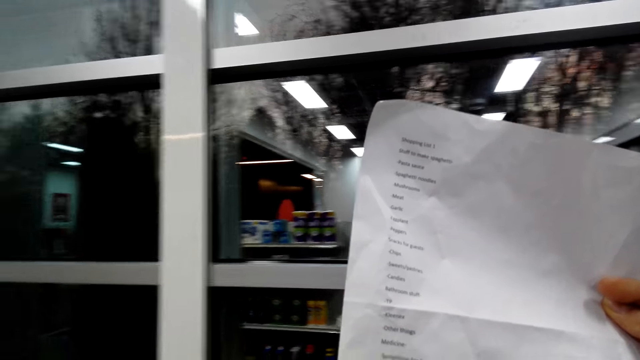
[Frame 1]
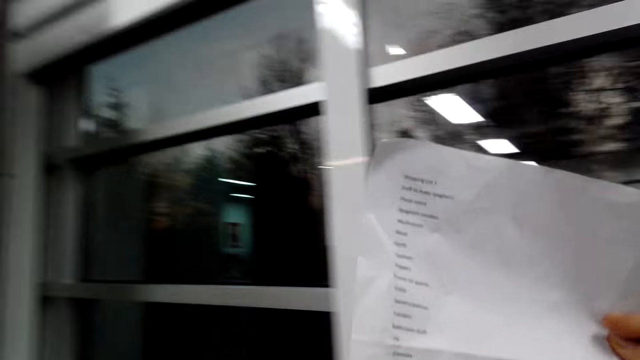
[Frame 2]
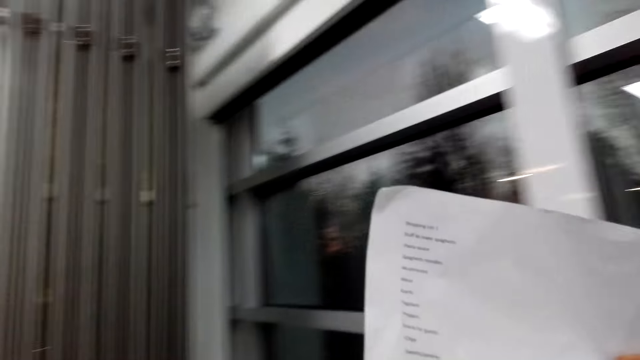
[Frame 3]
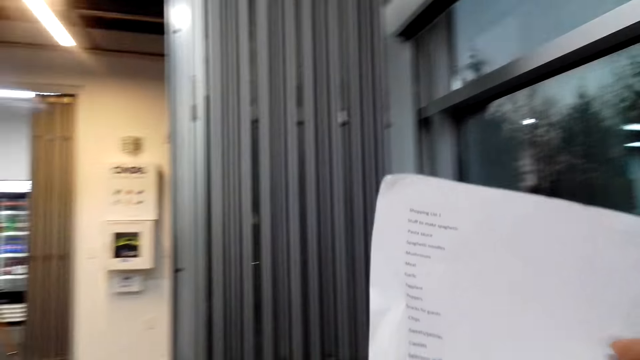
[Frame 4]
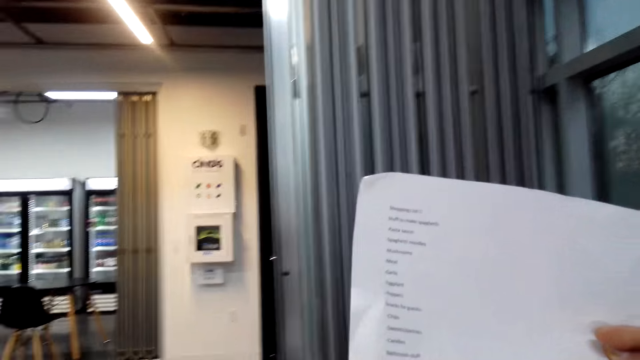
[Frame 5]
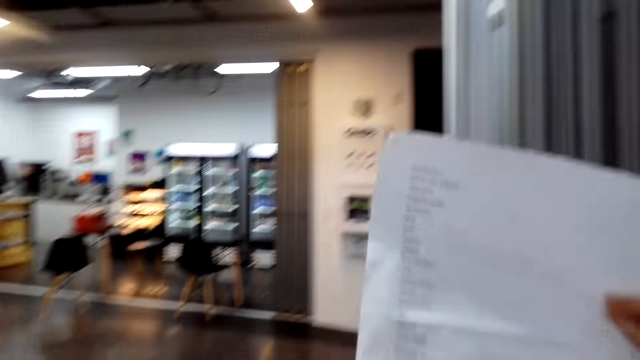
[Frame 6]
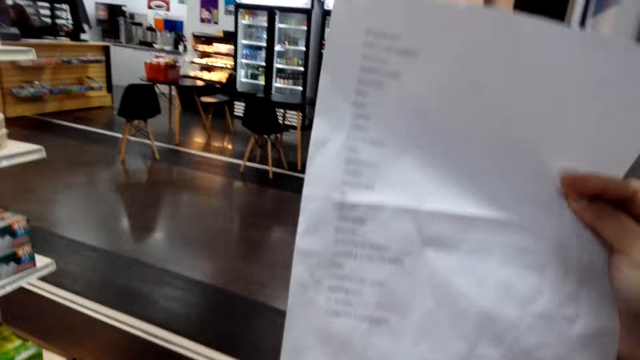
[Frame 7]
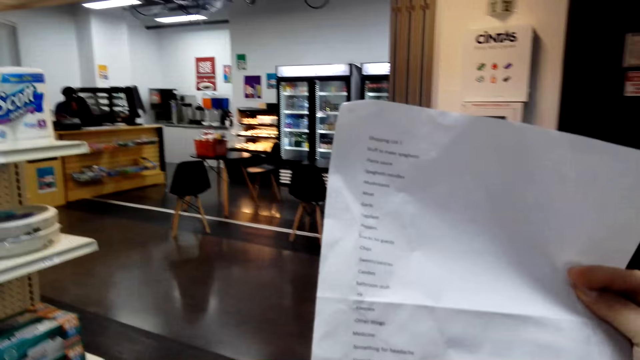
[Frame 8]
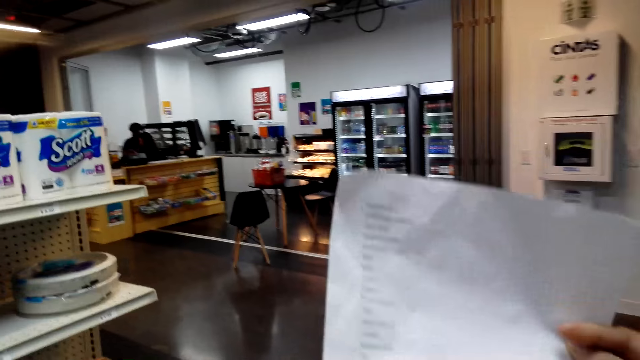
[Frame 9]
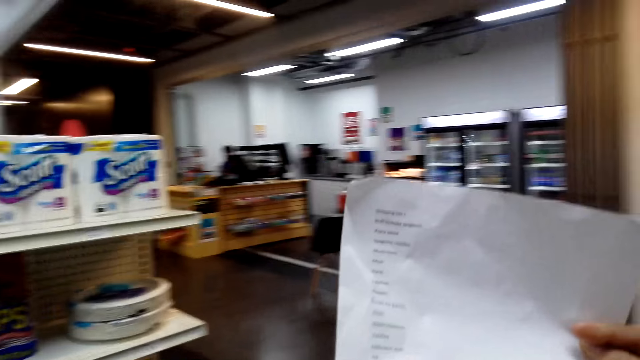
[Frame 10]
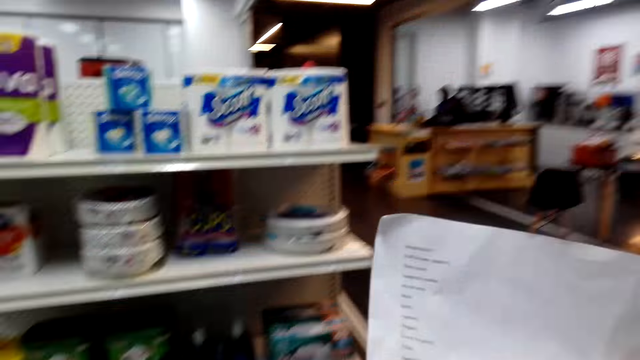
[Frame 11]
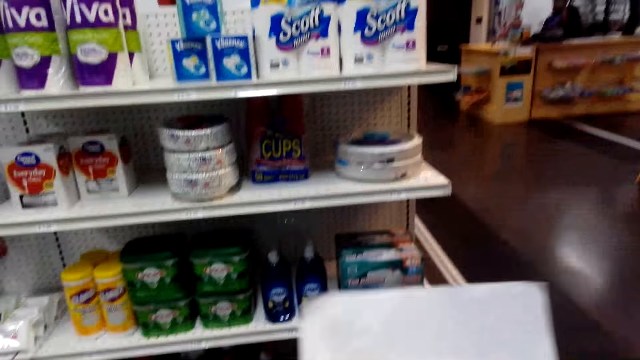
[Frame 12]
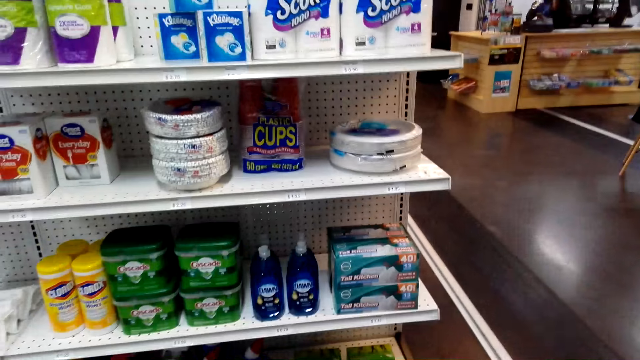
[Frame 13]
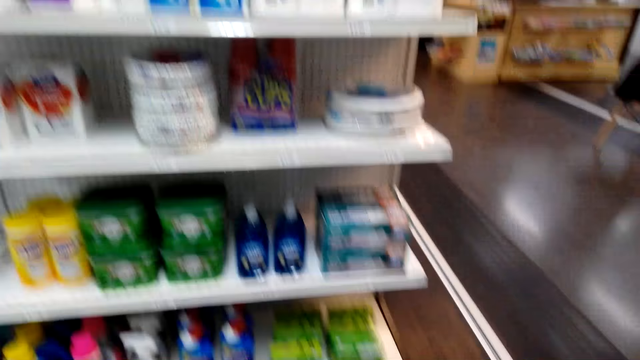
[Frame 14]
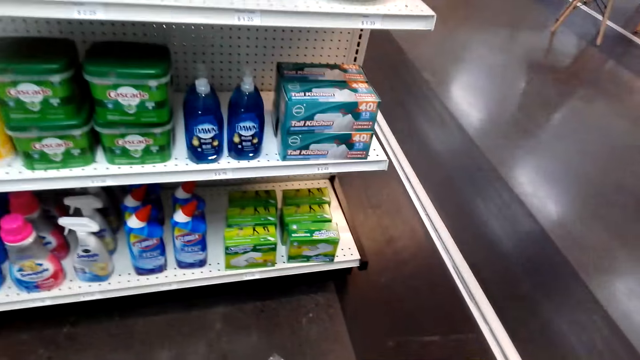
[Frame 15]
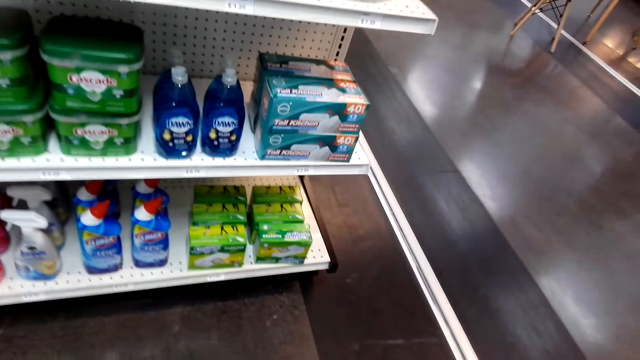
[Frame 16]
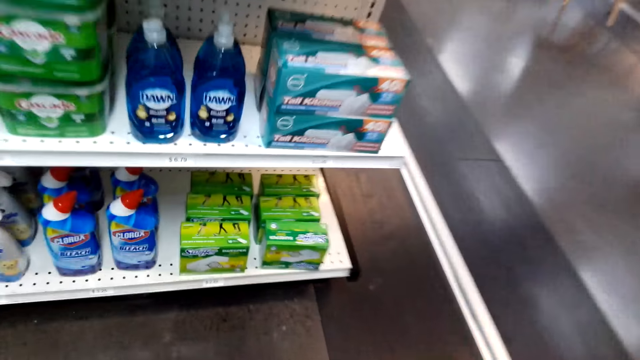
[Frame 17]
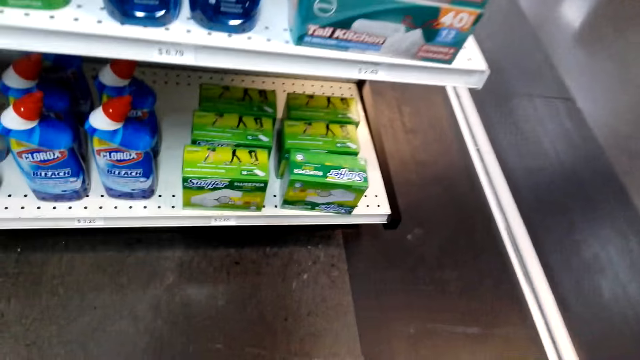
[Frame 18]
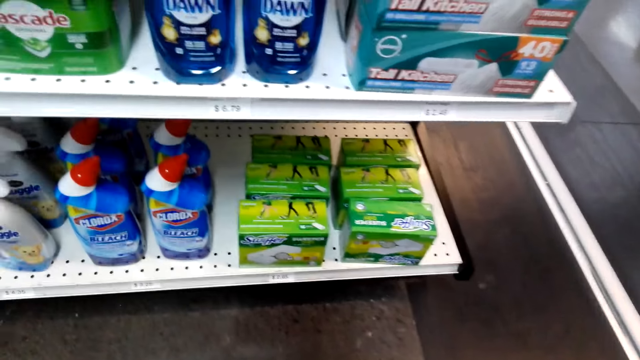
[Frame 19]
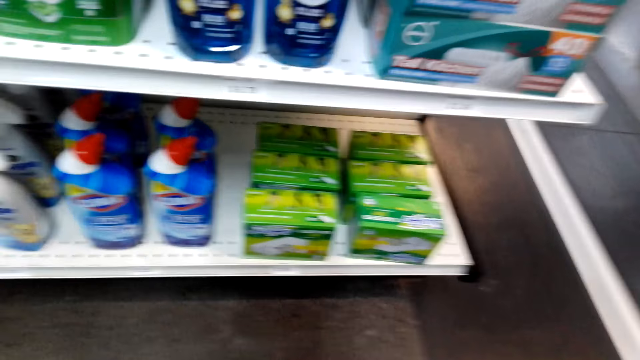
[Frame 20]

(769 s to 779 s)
The camera wearer moves around.

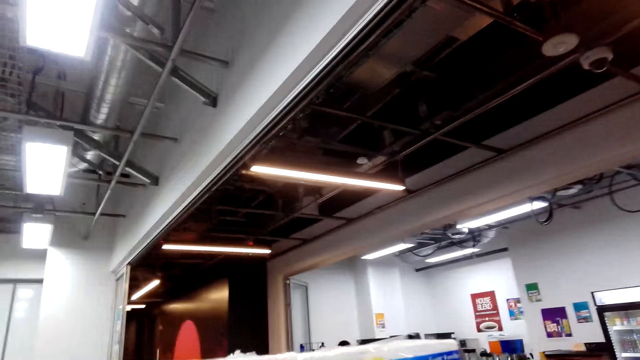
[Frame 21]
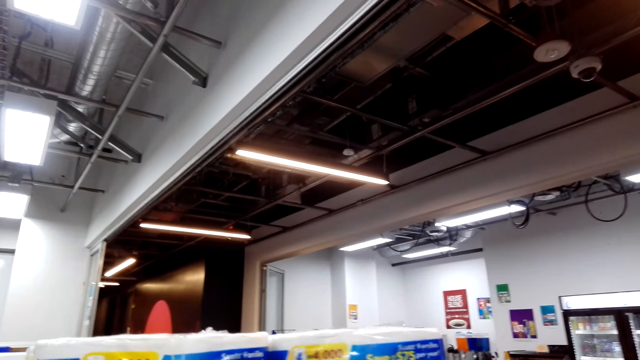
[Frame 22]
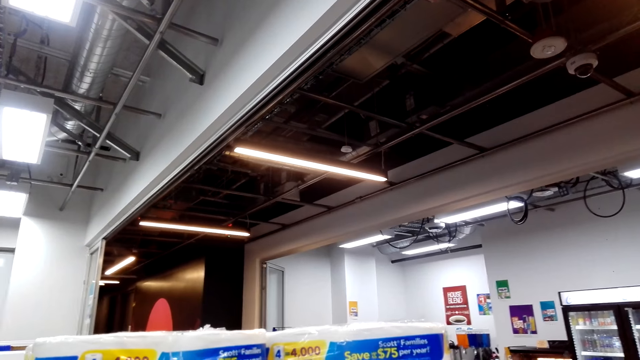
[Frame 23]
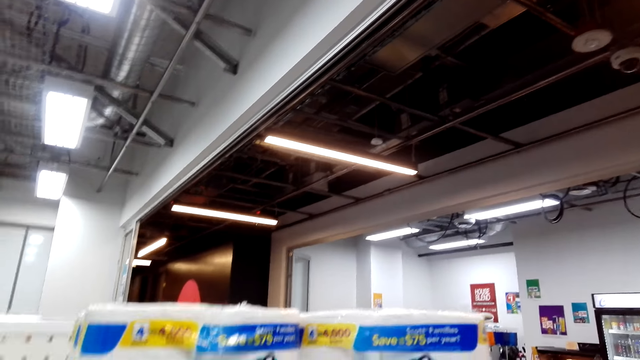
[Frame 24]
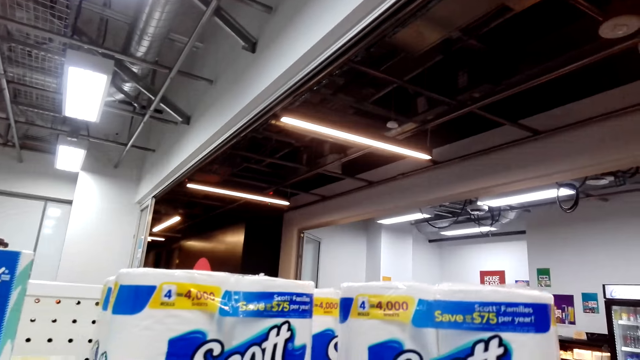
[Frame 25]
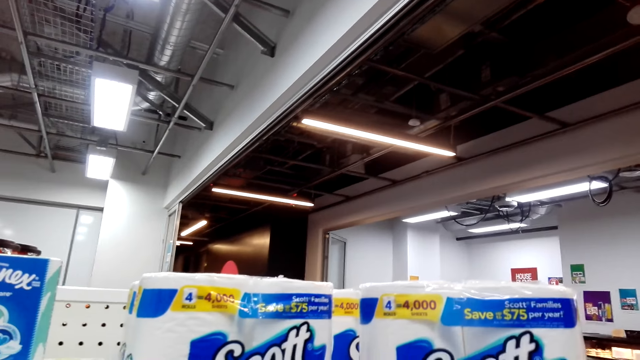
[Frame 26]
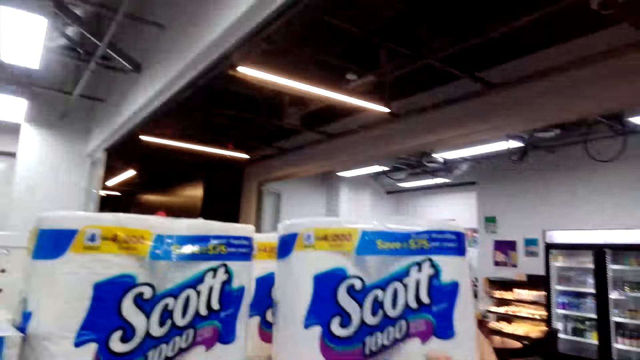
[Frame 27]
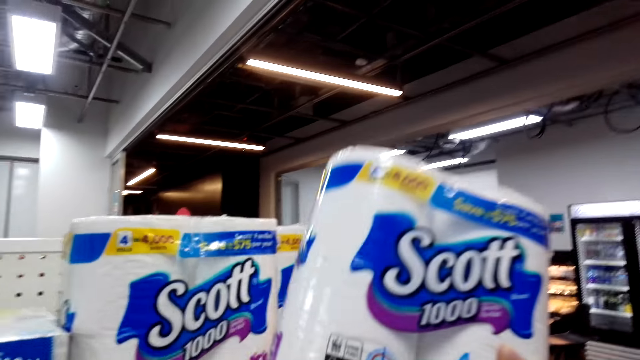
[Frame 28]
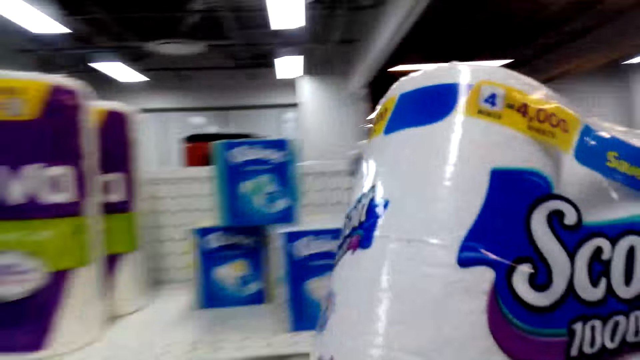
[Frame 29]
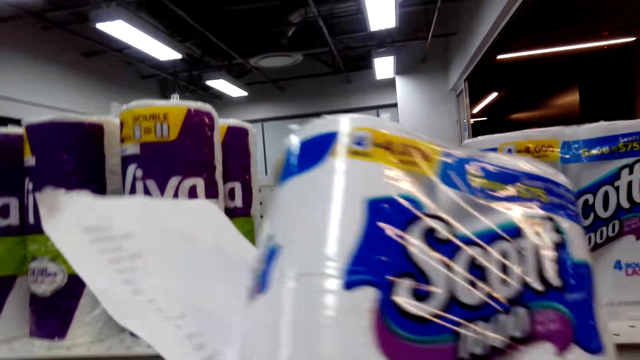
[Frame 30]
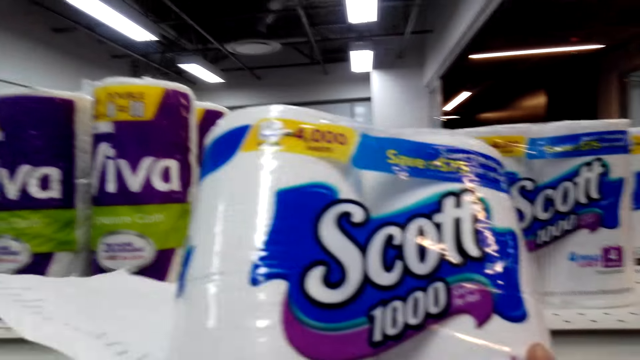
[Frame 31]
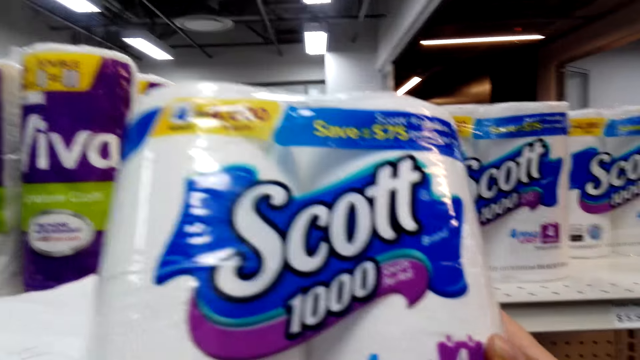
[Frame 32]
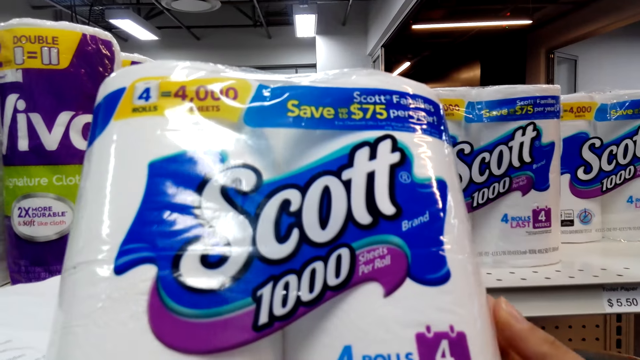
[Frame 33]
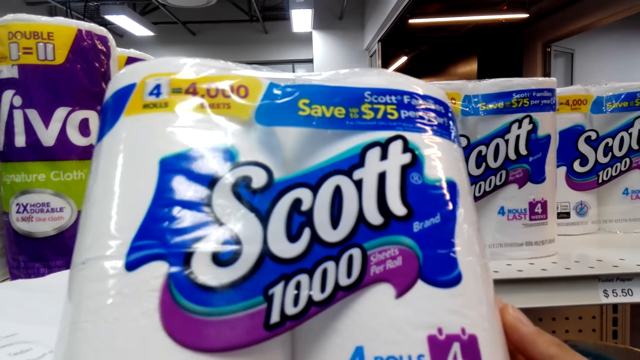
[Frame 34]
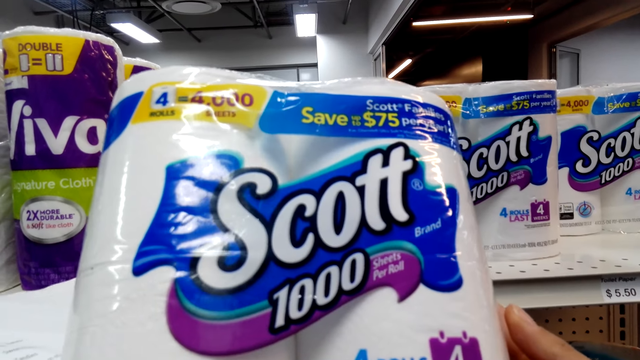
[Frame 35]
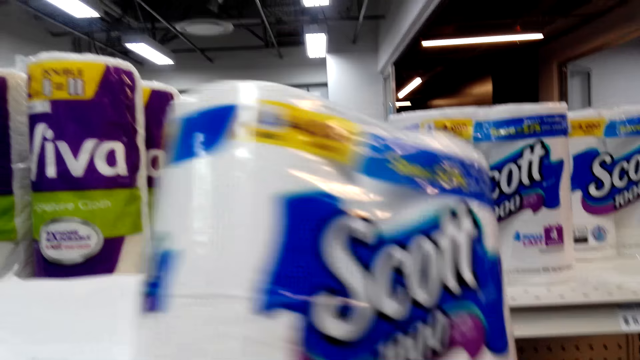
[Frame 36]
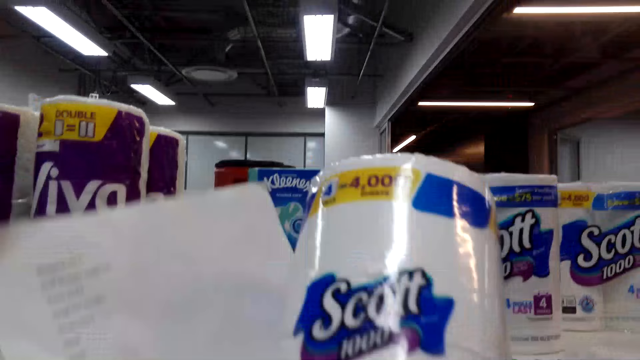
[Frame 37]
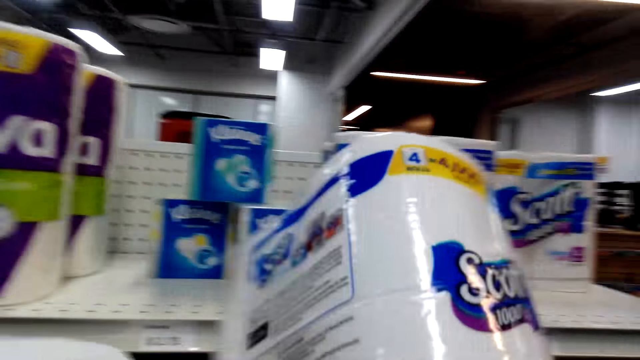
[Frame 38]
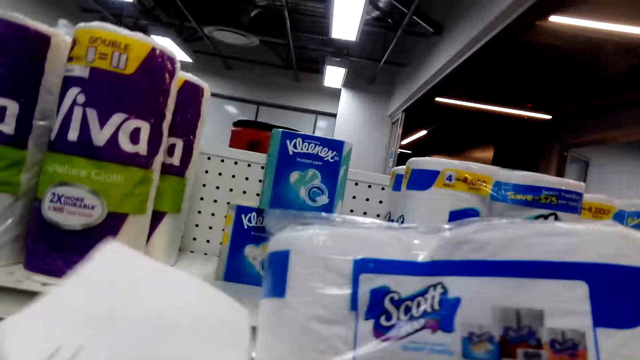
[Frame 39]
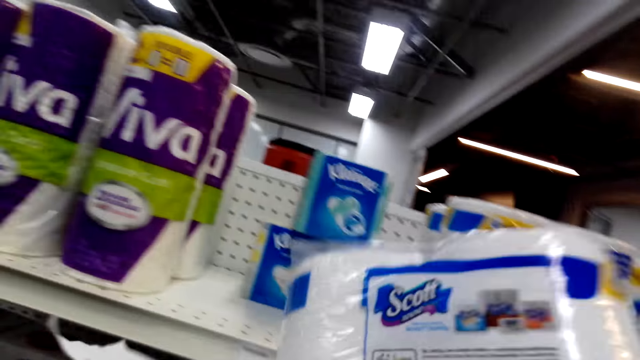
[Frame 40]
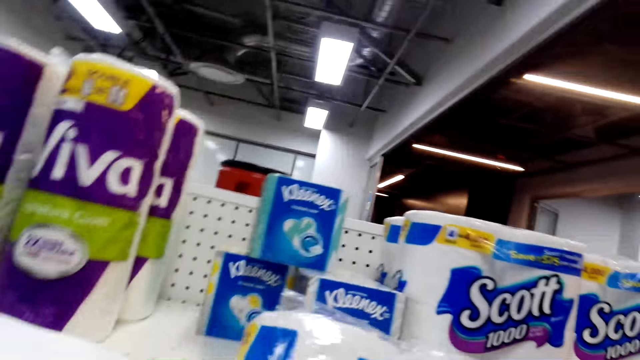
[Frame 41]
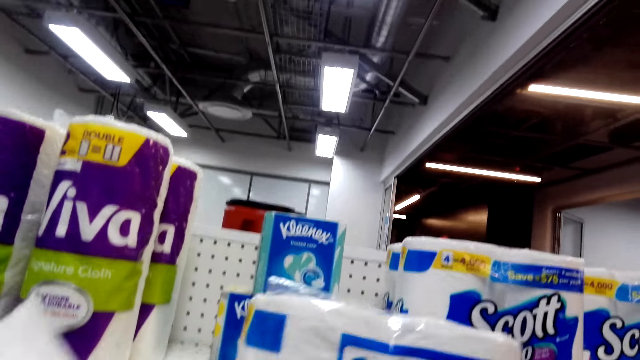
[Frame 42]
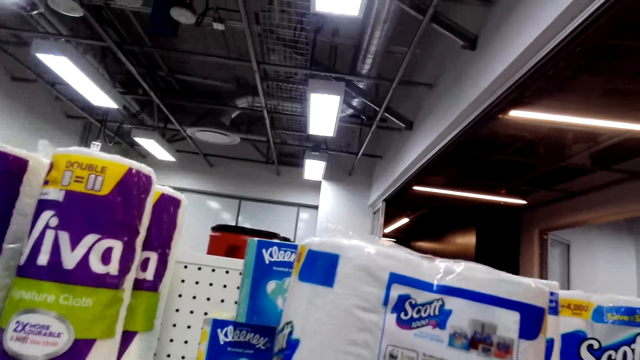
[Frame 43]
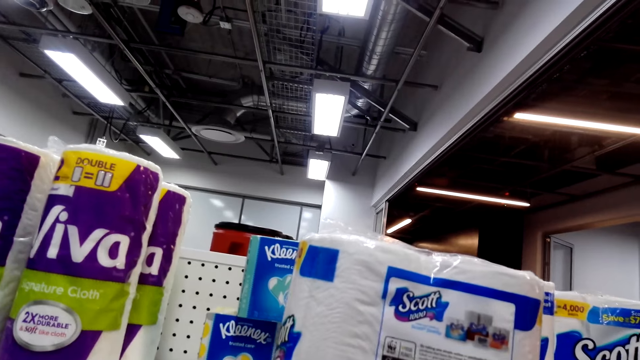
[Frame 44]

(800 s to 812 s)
The camera wearer picks up a kitchen paper towel. They check on a tissue.
